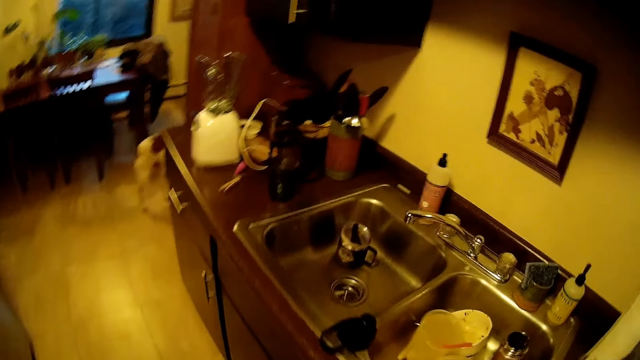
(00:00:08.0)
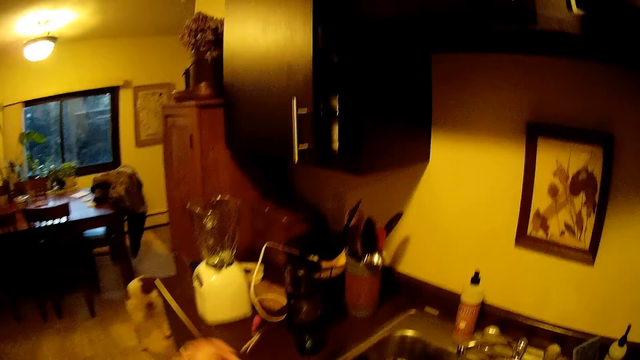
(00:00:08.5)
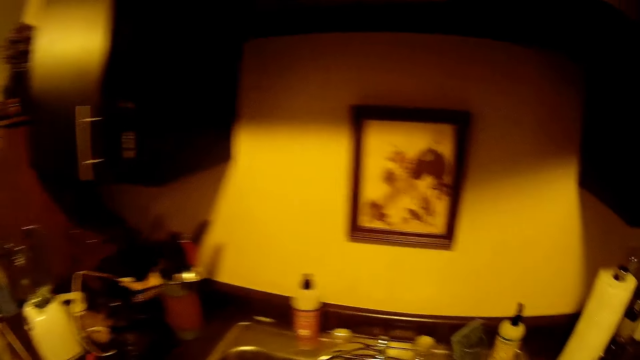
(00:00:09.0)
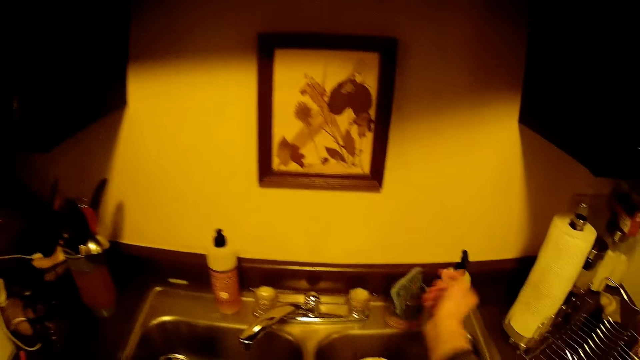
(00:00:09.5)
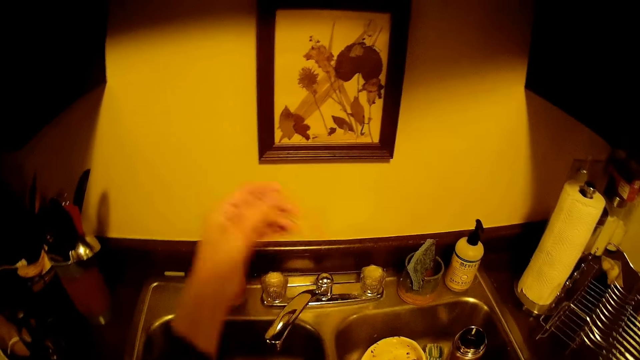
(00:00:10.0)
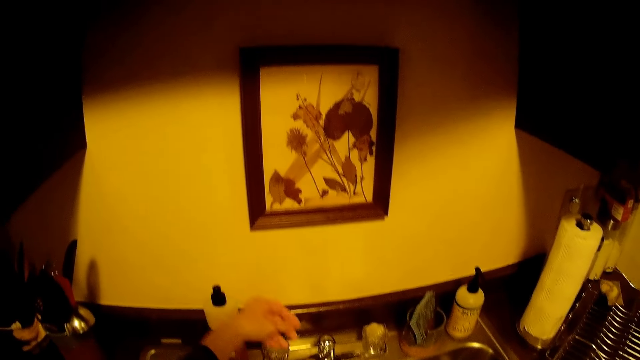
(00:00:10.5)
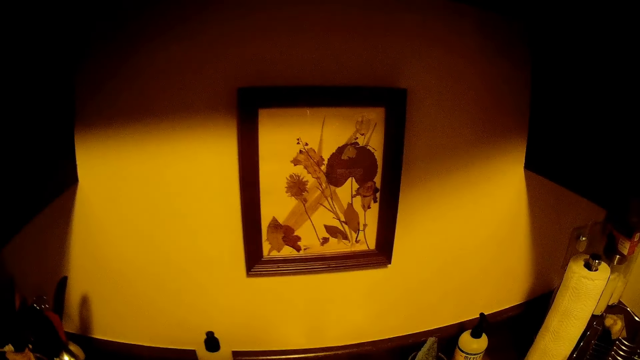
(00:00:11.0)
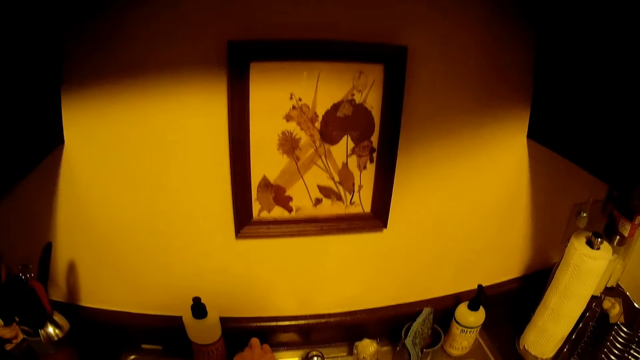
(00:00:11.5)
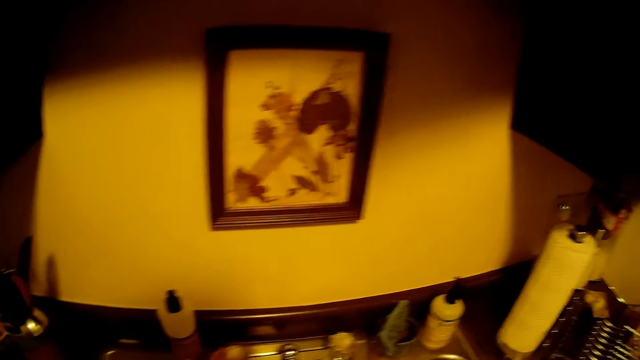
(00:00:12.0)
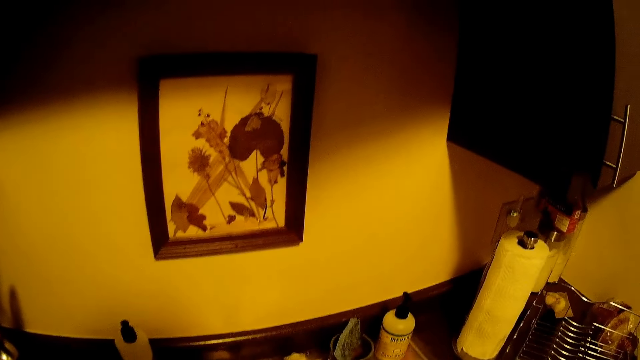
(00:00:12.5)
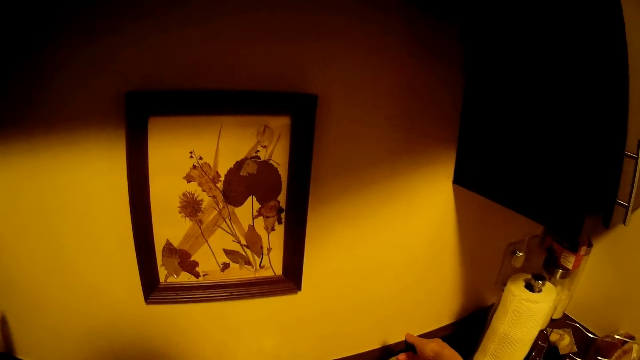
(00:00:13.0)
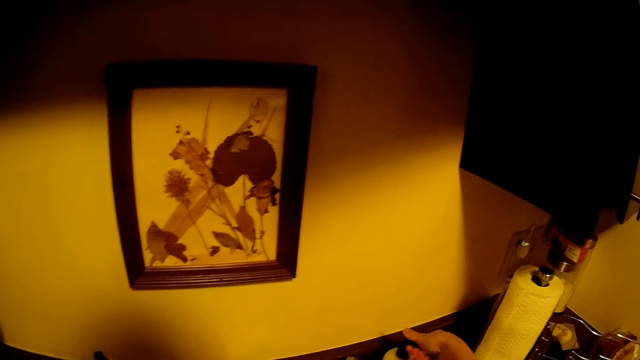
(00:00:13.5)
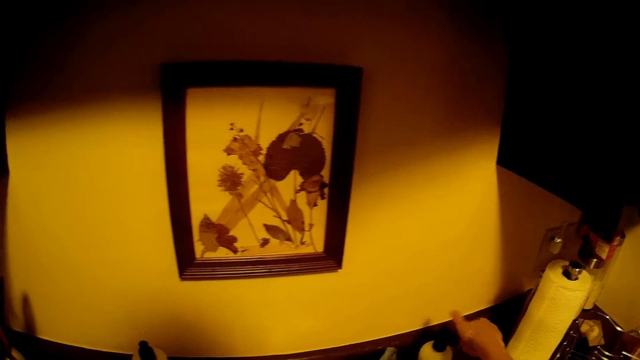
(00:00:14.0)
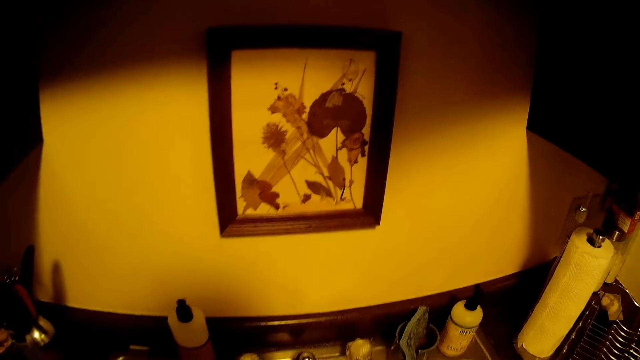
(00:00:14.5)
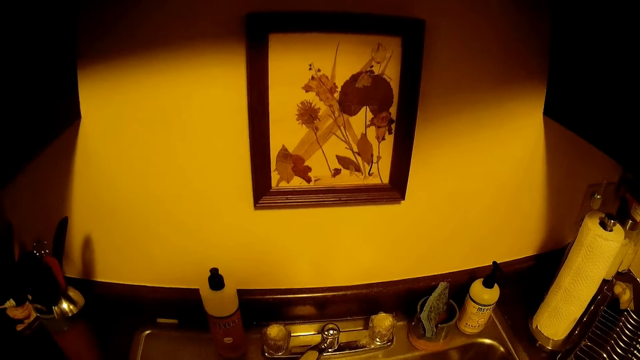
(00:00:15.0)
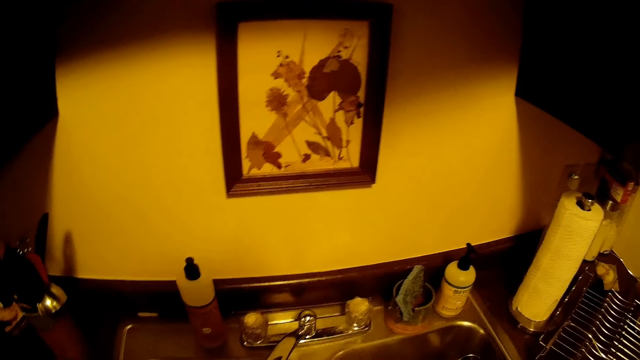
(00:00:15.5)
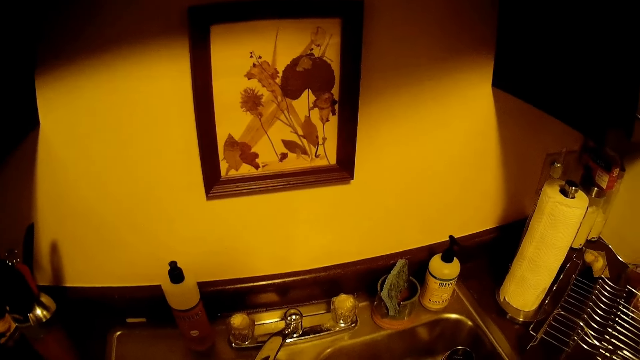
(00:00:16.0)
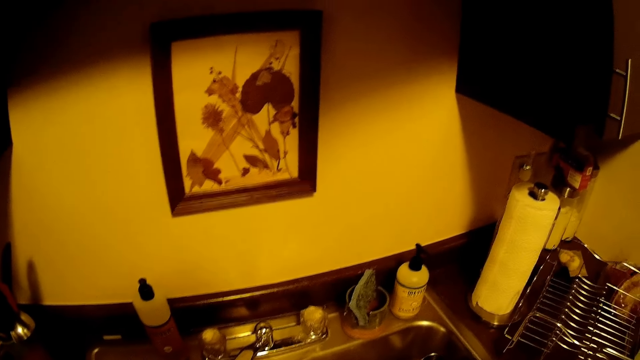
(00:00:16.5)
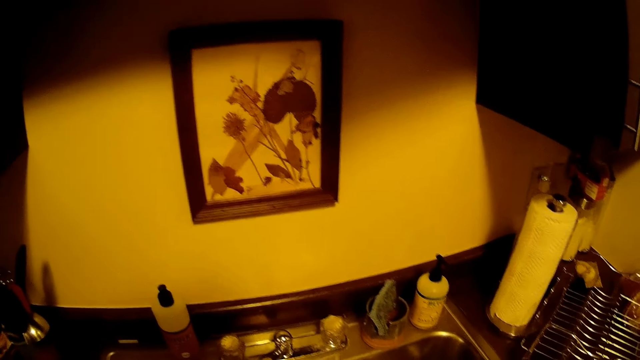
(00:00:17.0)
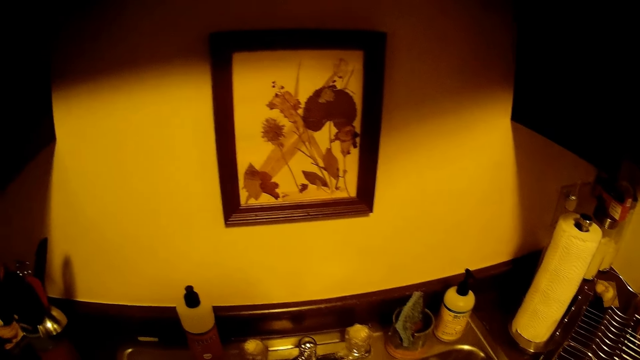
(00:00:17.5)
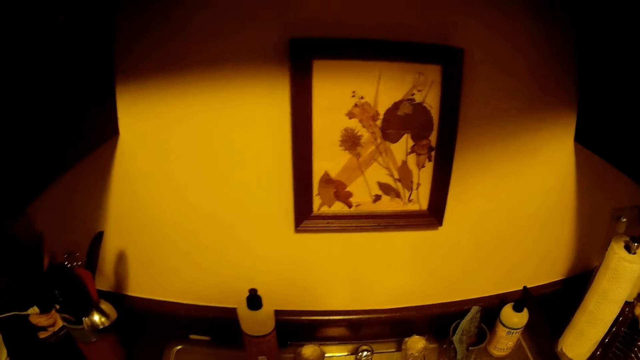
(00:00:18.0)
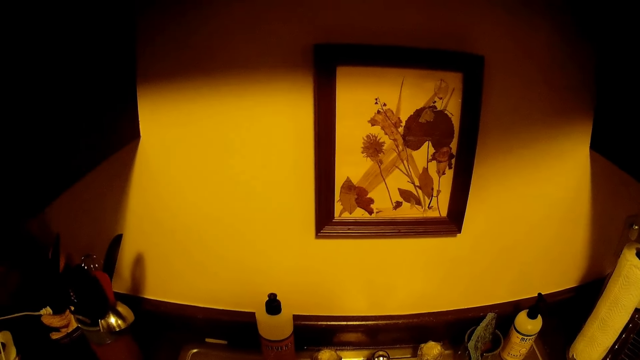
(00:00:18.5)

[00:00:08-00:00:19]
The camera wearer pulls his right hand's sleeve up with his left hand. He pulls his left hand's sleeve with his right hand. He opens a tap by a kitchen sink with his left hand. He presses soap out of a soap bottle on the kitchen slab with his right hand.

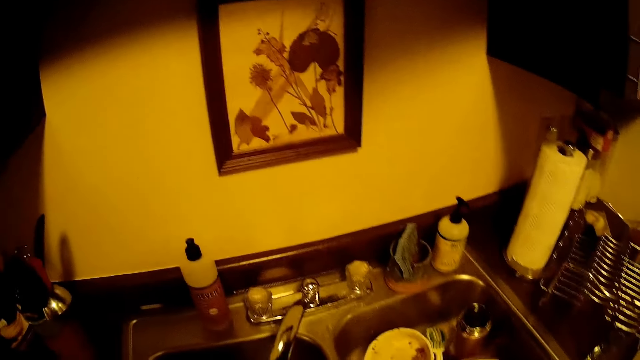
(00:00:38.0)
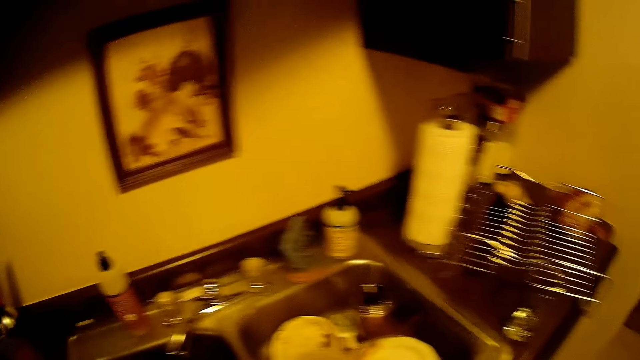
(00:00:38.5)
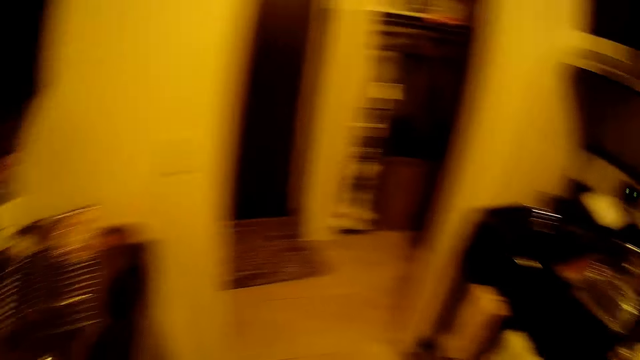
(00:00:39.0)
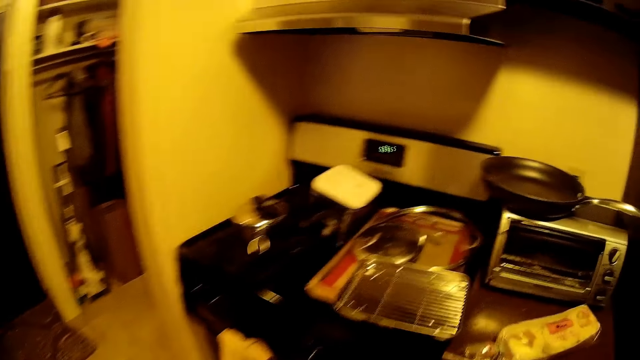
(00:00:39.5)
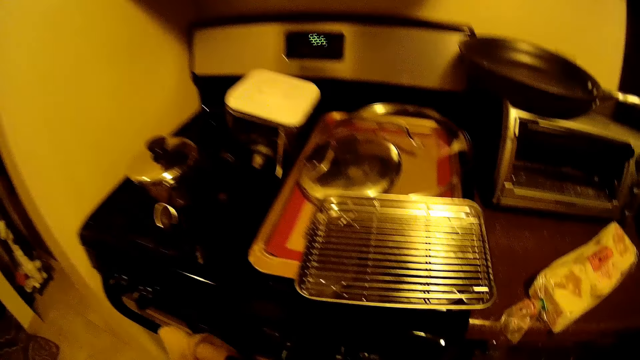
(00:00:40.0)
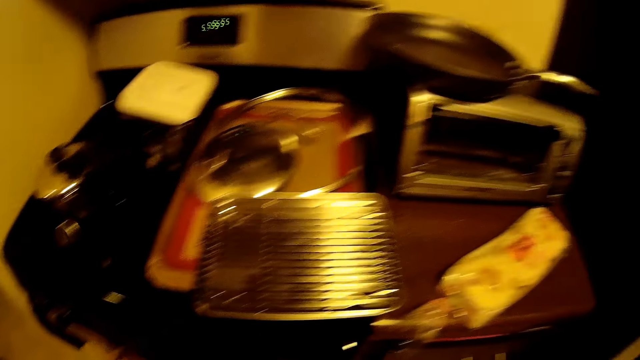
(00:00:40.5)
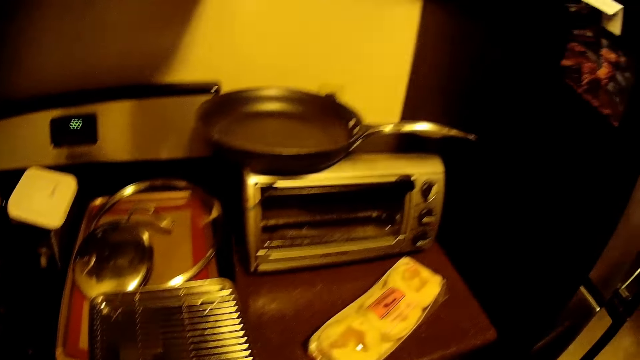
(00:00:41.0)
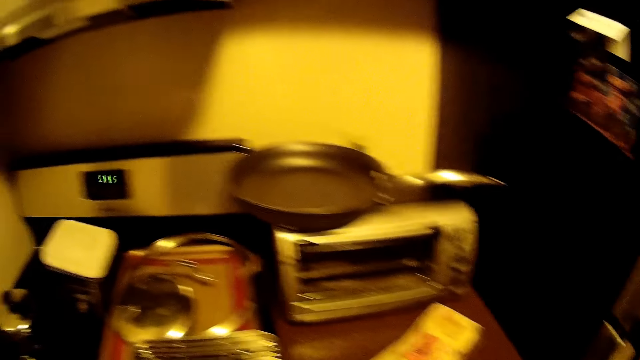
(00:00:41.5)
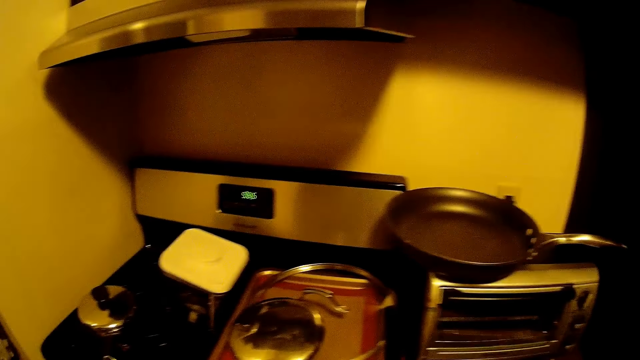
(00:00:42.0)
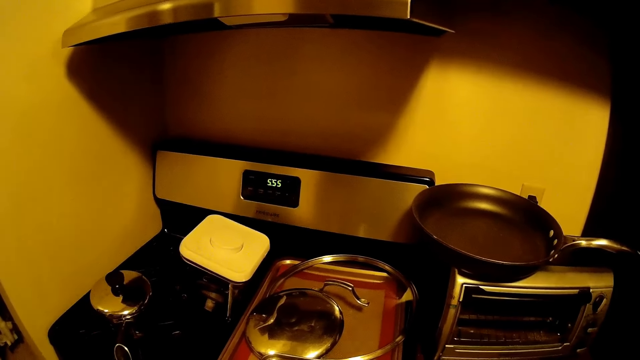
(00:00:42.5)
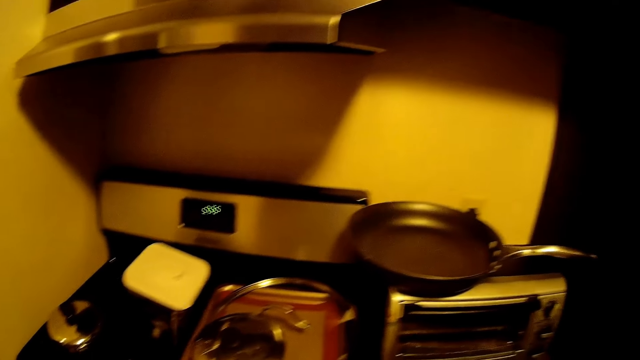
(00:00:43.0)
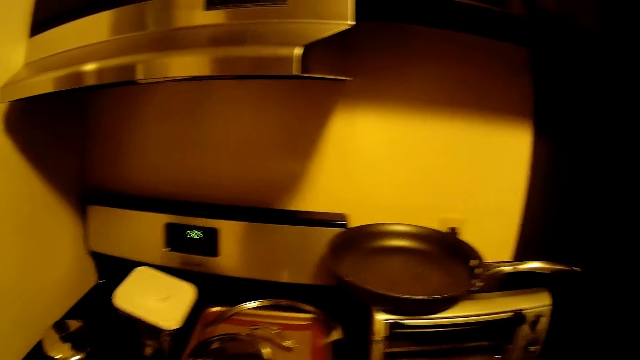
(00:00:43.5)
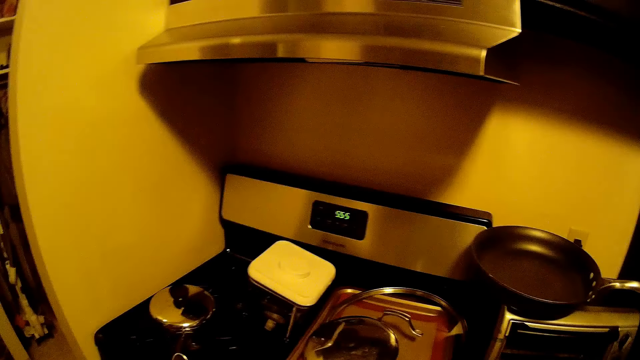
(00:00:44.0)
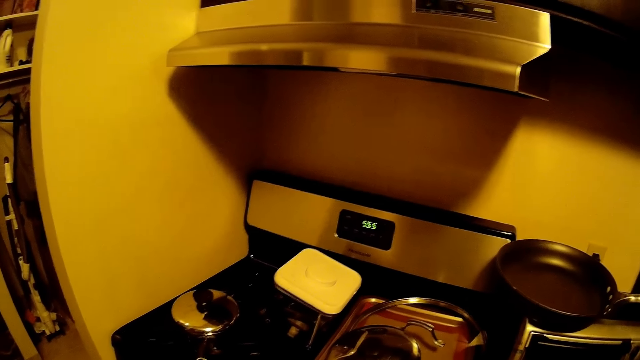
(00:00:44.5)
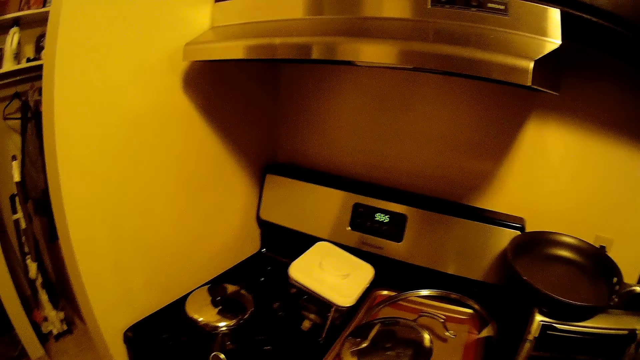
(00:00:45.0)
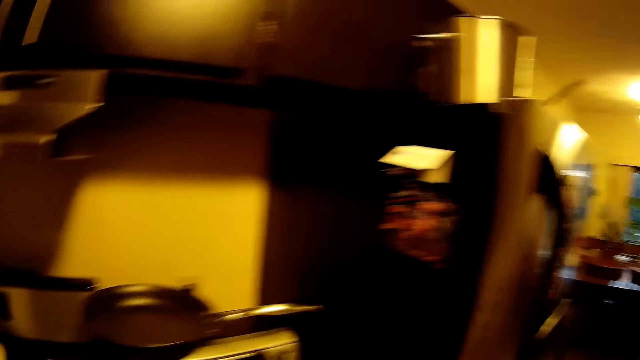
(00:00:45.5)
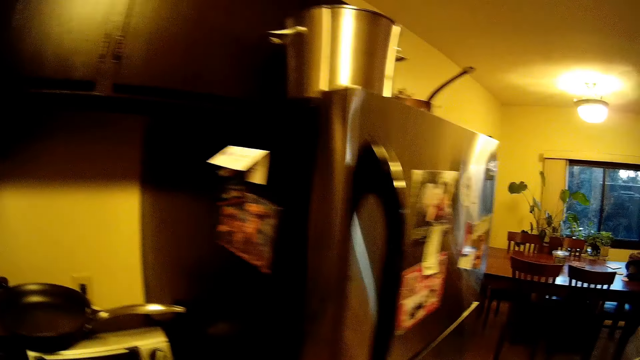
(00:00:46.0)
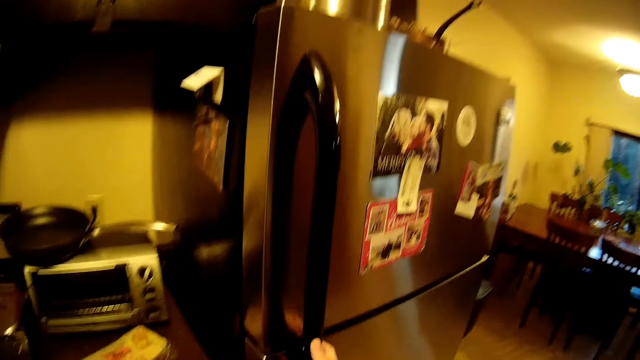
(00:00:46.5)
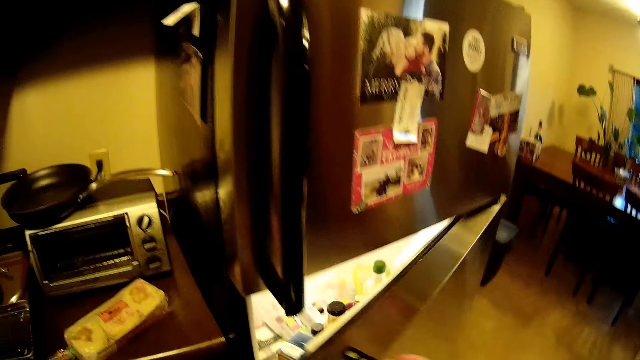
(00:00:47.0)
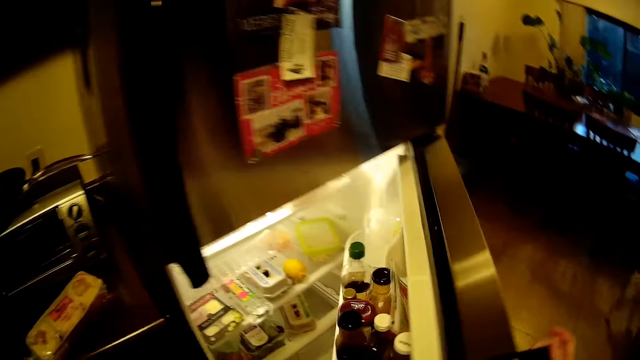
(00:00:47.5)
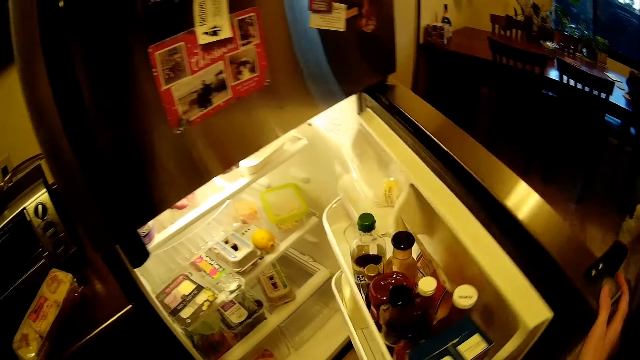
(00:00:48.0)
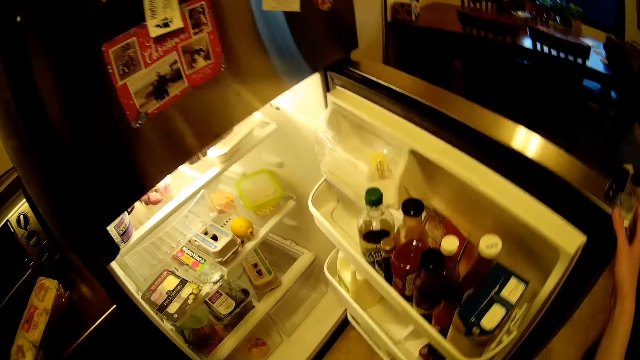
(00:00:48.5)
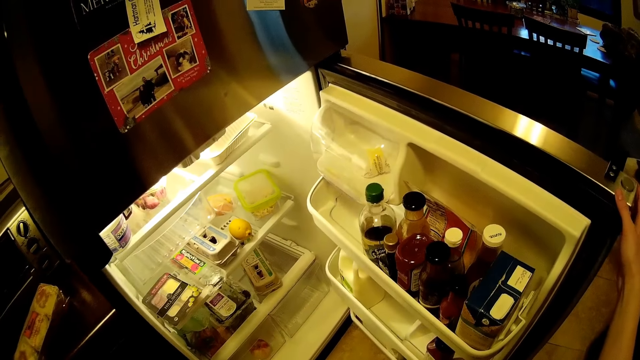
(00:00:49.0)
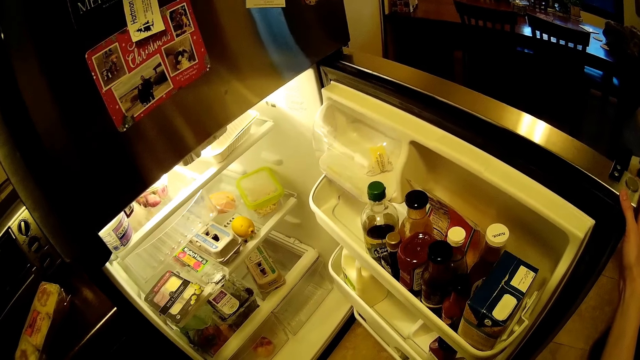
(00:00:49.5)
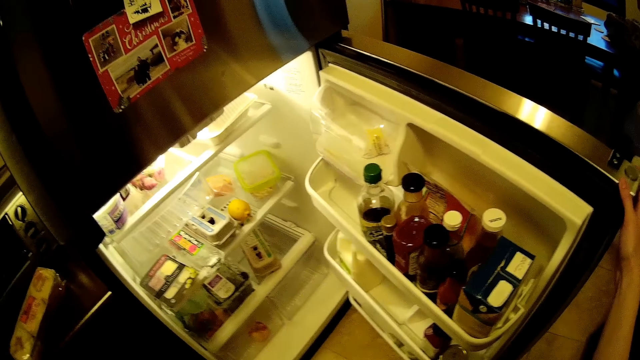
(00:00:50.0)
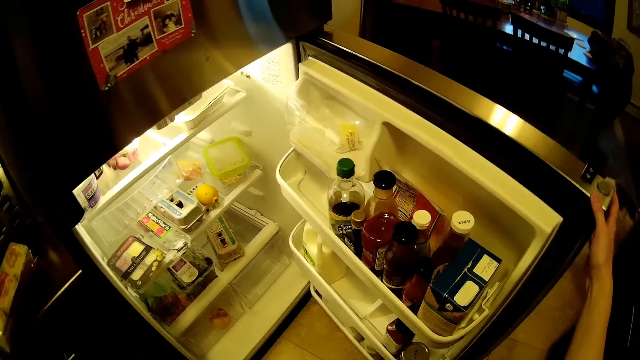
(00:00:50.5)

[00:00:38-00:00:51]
The camera wearer walks around. He opens a fridge in the kitchen with his right hand.
